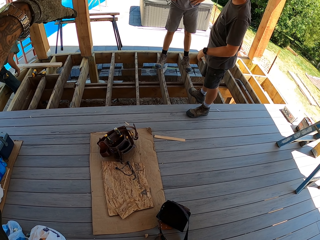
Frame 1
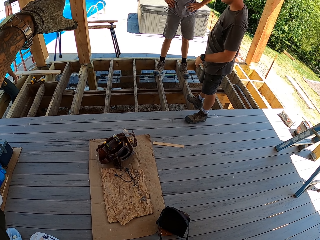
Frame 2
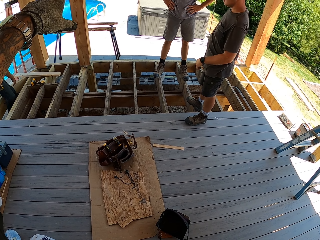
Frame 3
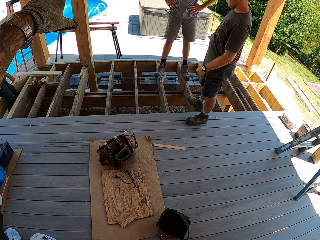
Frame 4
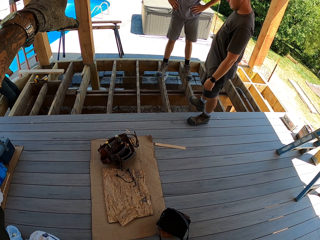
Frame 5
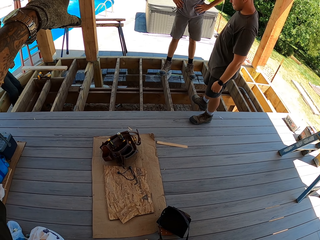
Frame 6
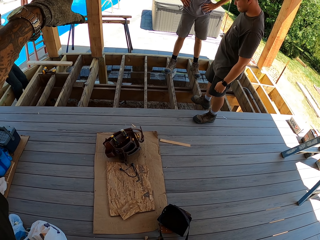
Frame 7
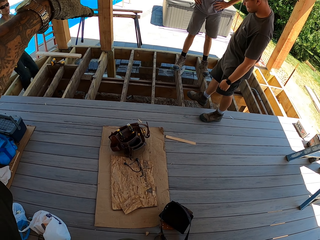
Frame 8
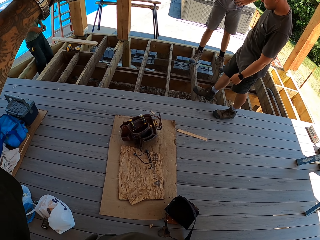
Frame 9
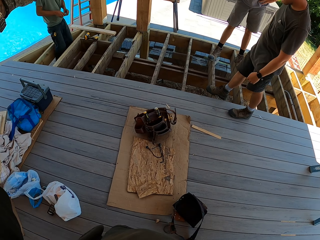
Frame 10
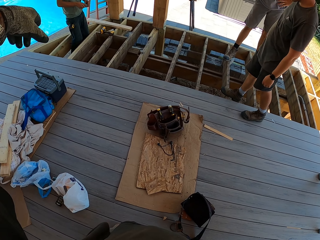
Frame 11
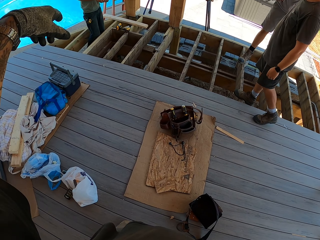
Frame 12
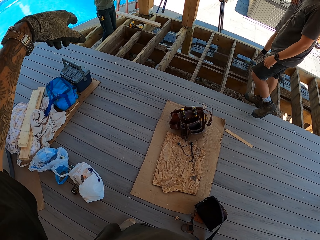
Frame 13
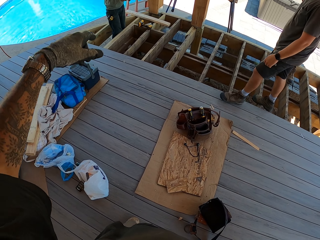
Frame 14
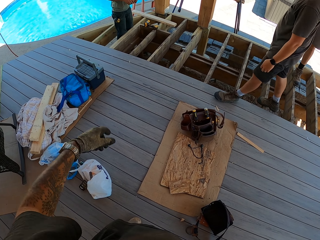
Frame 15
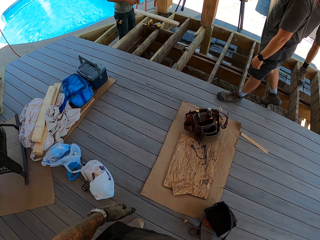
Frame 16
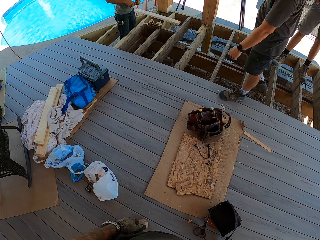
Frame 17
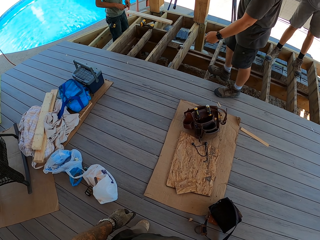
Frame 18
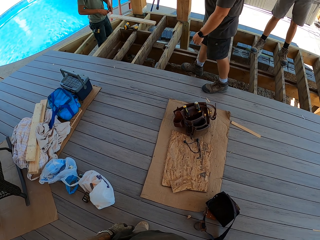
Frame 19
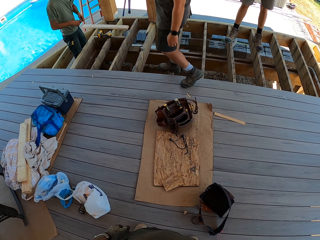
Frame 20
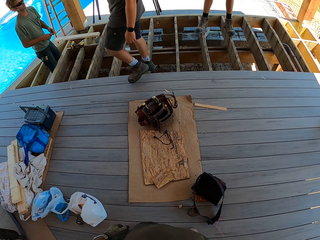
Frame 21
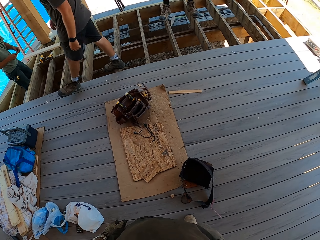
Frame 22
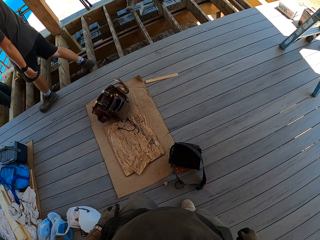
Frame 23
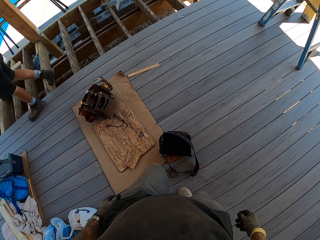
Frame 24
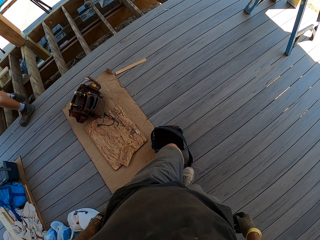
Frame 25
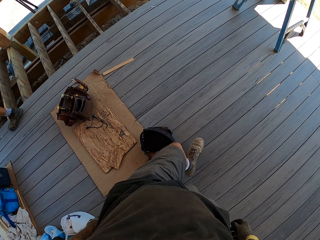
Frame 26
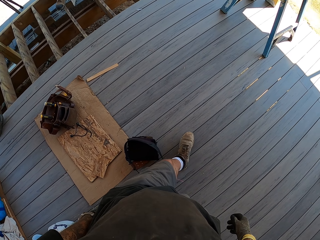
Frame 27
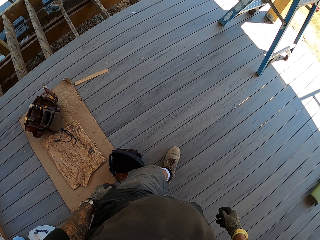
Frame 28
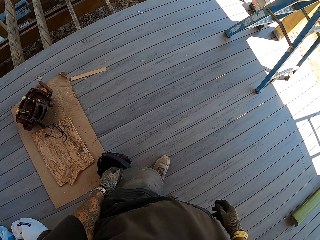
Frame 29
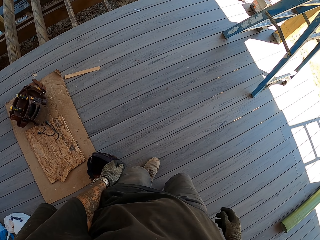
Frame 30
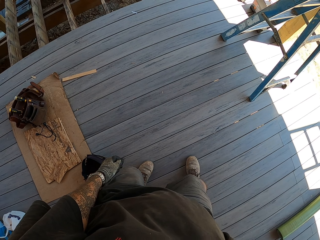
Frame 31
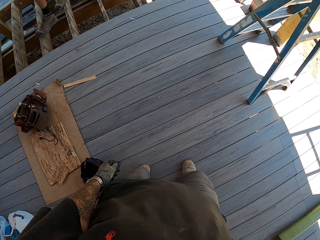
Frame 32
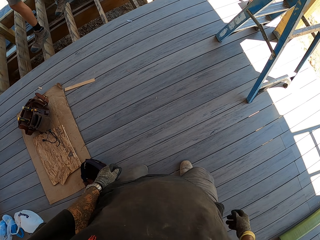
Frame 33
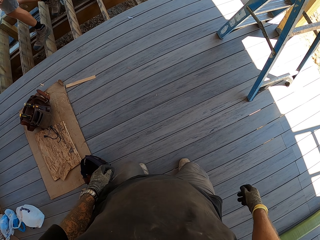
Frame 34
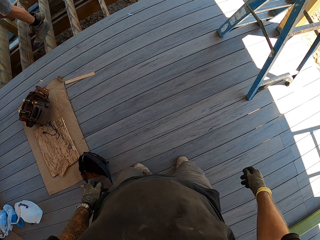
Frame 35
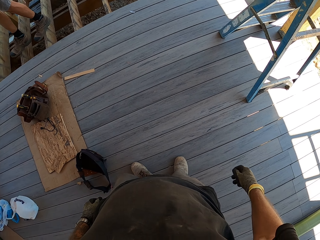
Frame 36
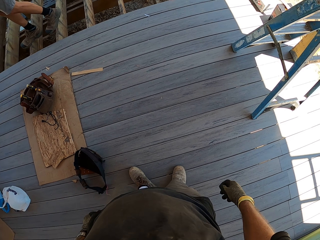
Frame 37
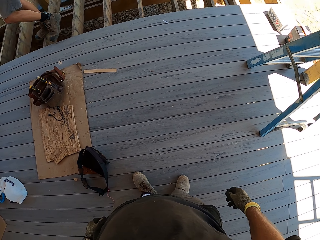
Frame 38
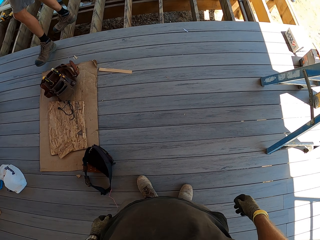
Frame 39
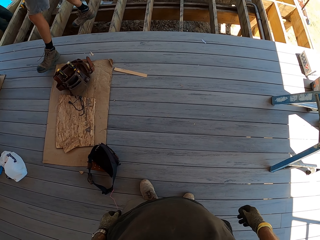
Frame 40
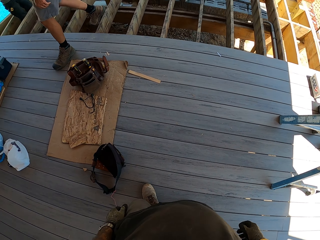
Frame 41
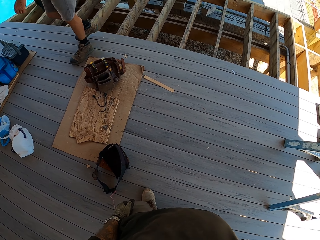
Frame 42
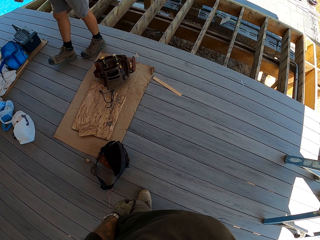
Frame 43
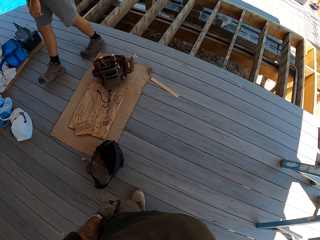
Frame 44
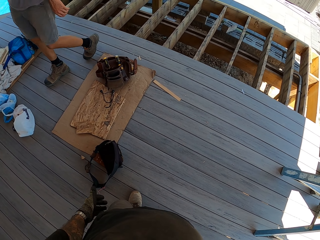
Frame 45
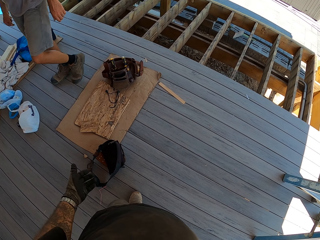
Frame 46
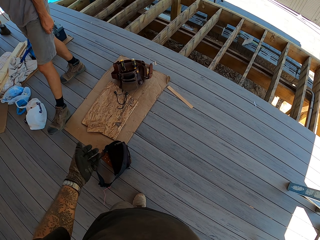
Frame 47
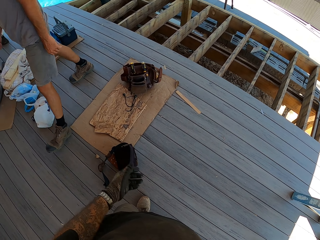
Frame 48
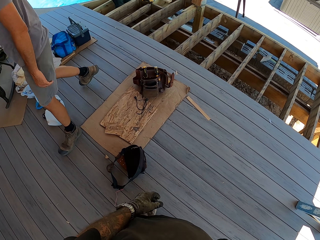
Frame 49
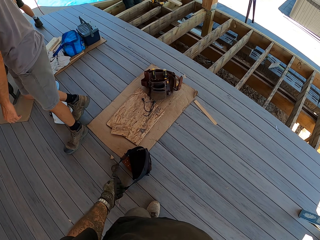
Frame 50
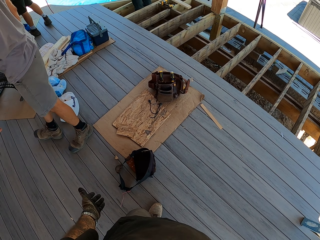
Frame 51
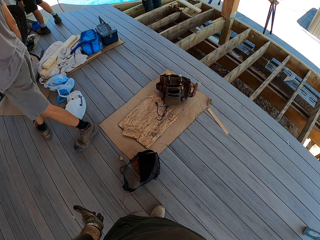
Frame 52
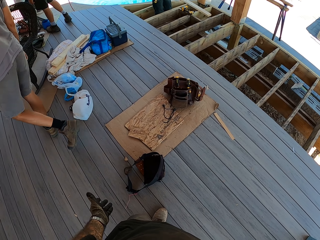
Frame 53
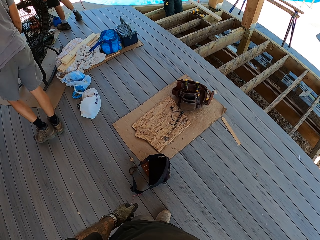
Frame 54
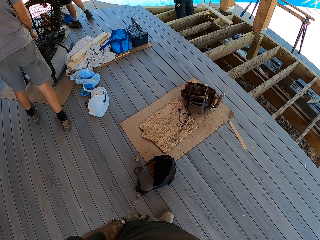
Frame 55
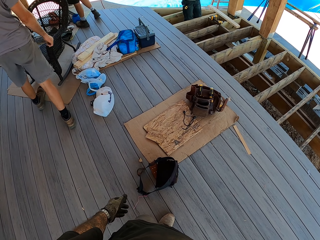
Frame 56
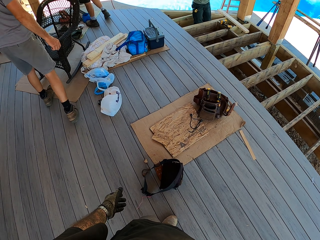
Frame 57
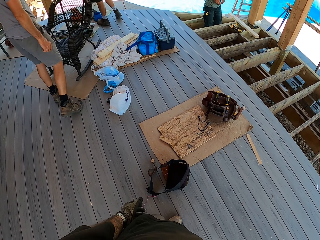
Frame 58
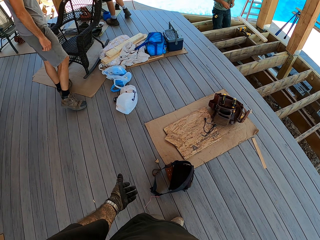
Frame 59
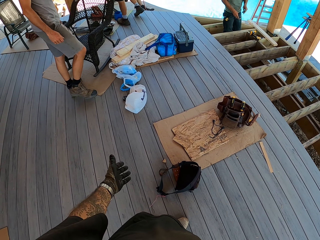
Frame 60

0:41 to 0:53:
A man adjusts the wood. Another man walks forward. The camera wearer walks forward. A third man walks forward. The camera wearer moves his hand. He gestures.

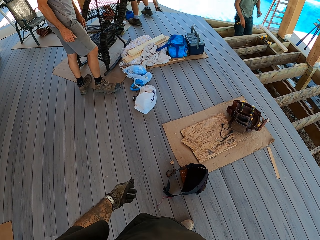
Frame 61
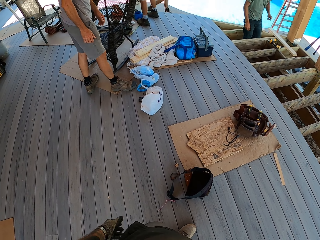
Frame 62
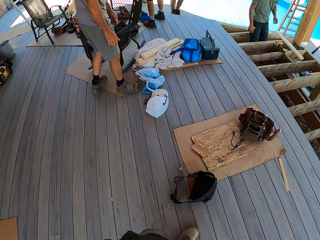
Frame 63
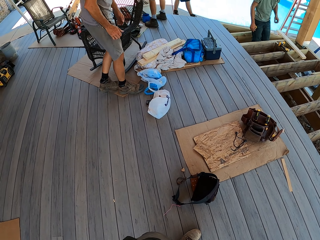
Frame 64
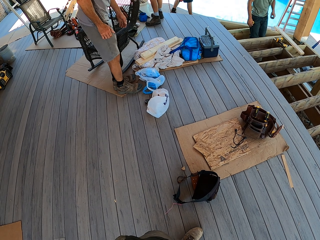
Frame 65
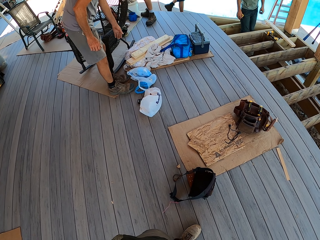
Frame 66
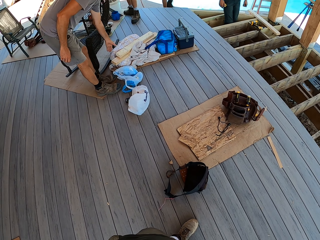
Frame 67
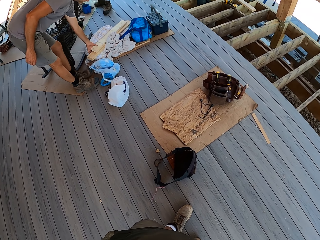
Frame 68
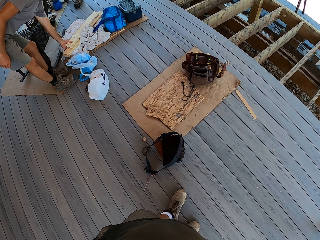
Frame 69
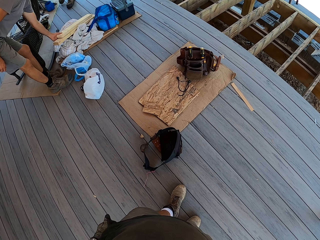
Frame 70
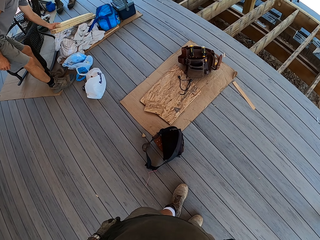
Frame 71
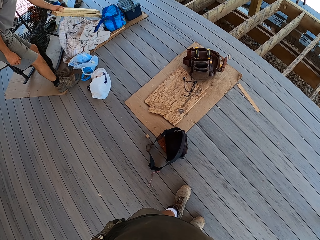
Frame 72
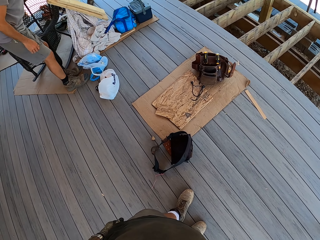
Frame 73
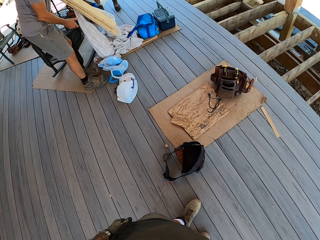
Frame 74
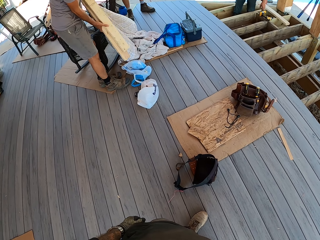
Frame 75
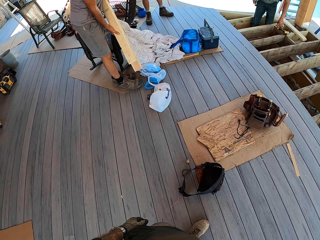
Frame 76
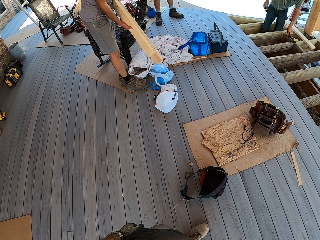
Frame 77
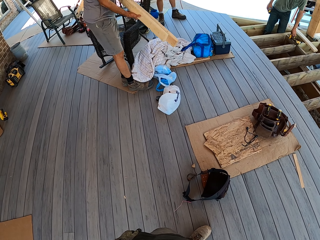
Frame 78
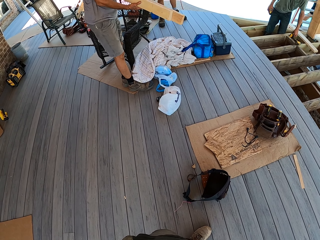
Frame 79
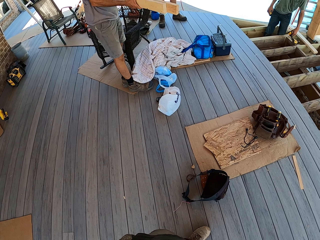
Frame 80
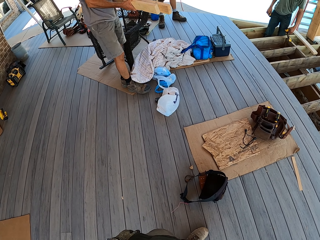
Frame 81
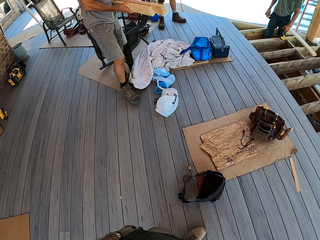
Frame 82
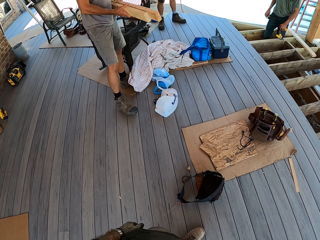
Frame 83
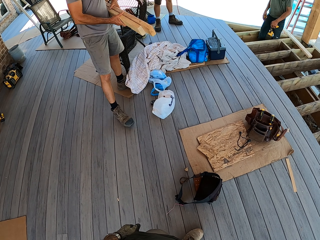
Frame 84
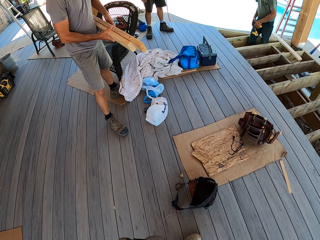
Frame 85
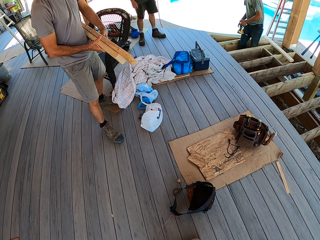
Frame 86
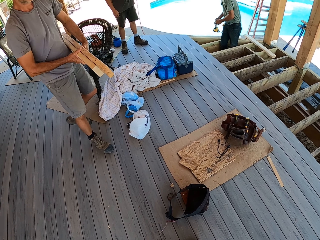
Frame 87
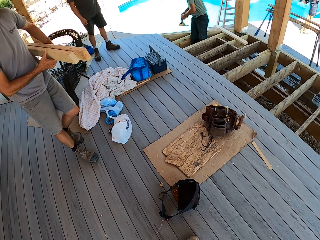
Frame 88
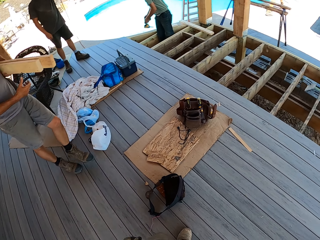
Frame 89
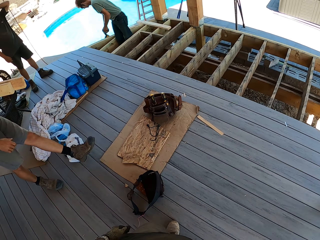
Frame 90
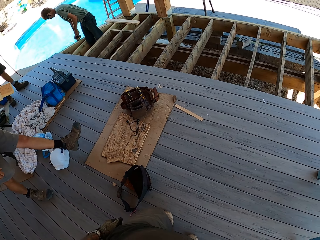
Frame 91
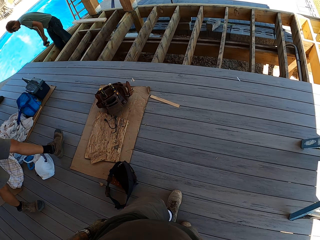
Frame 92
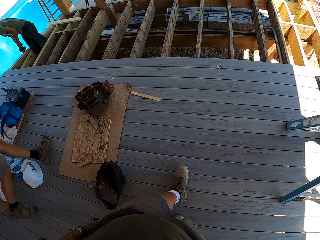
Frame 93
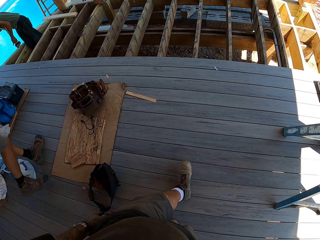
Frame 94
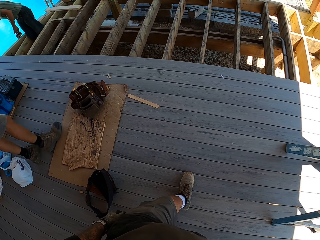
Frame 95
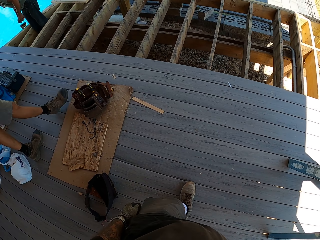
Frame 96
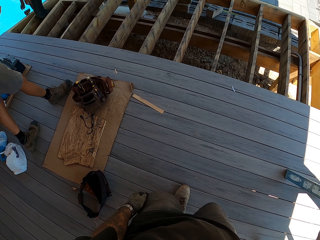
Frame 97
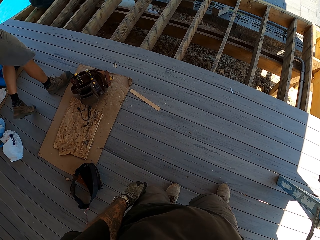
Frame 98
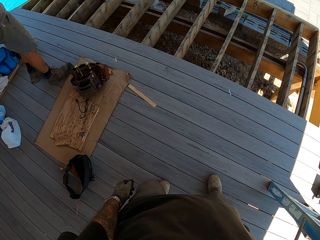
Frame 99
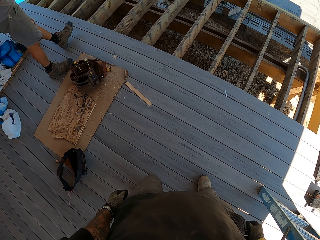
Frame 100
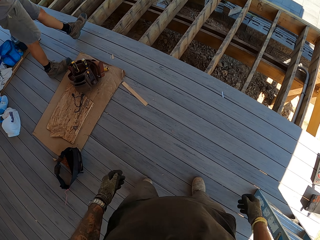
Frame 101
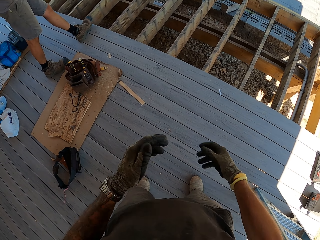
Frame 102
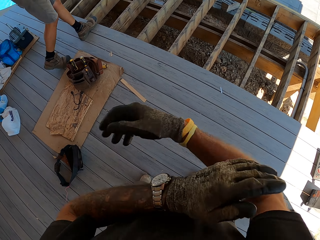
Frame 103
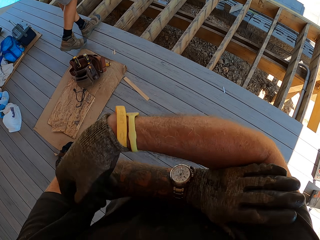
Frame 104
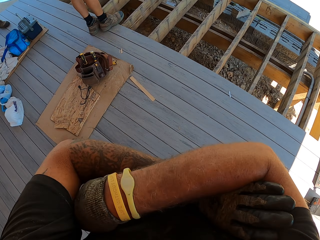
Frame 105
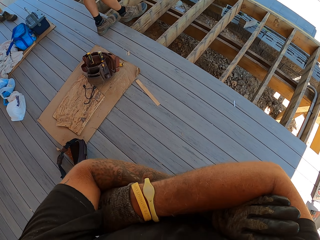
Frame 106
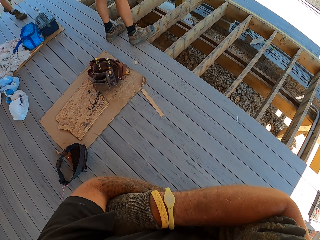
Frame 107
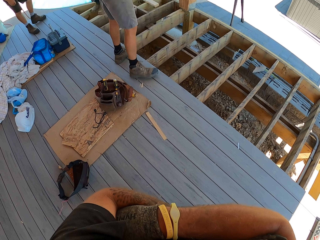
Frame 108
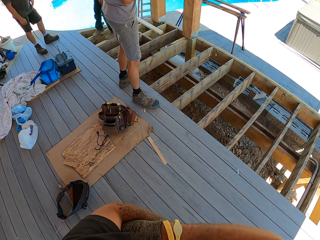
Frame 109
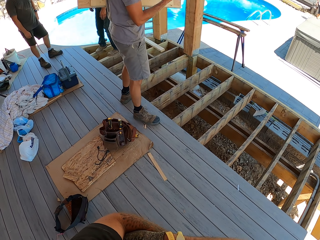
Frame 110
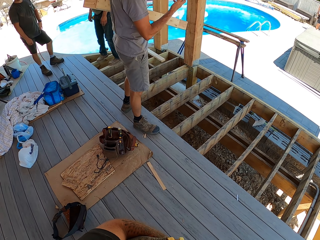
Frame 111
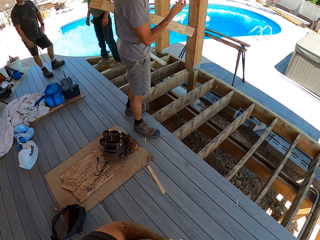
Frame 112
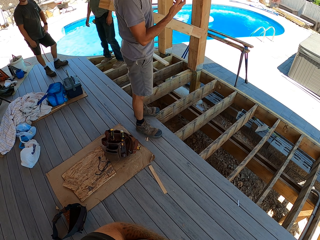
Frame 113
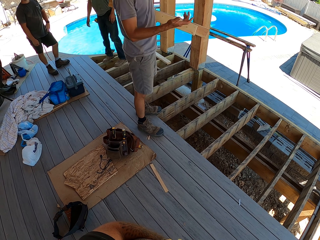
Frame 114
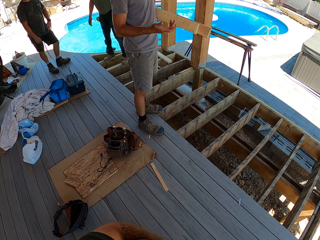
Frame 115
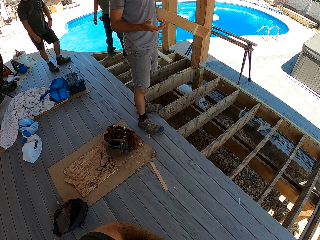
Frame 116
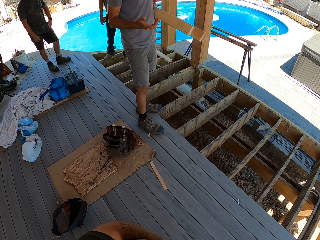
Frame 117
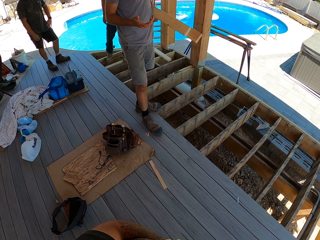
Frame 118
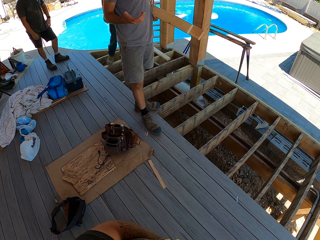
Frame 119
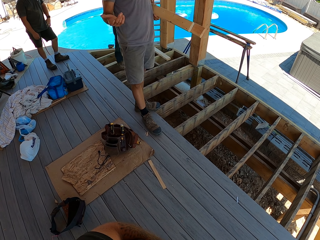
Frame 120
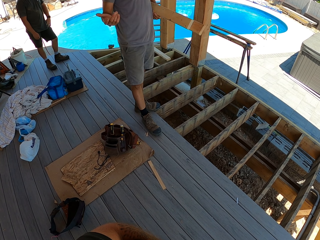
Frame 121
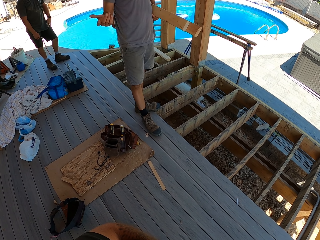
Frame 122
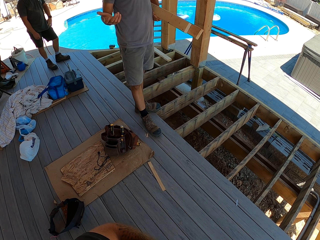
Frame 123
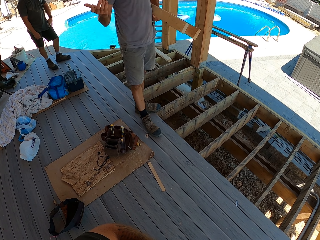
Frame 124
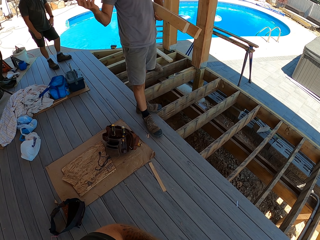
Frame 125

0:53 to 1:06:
A man picks up wood and walks forward. The camera wearer walks forward and crosses their arms. The man turns around. Another man interacts with the camera wearer. A third man walks forward.
